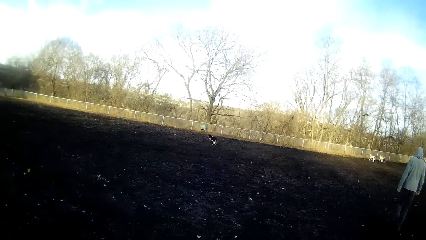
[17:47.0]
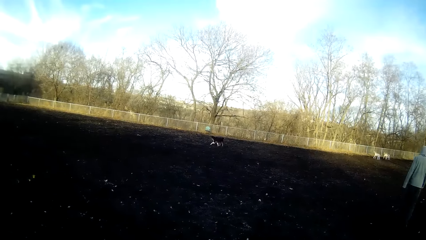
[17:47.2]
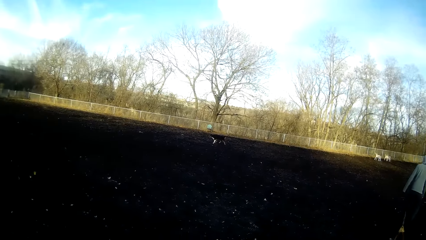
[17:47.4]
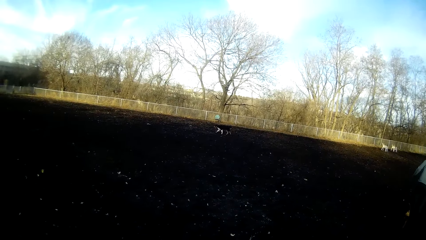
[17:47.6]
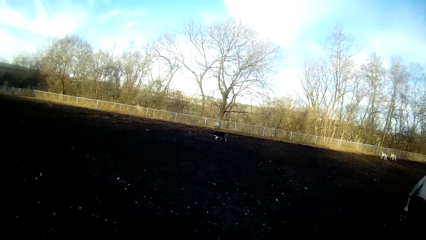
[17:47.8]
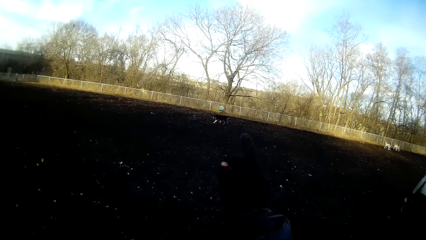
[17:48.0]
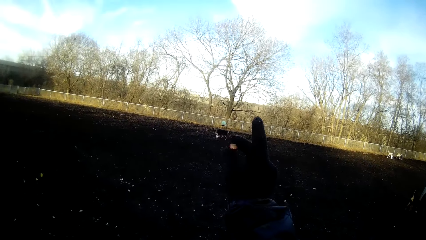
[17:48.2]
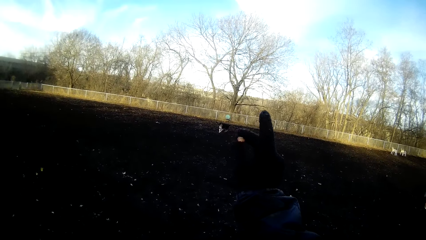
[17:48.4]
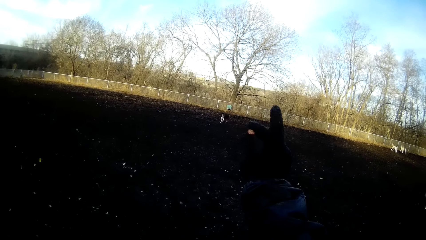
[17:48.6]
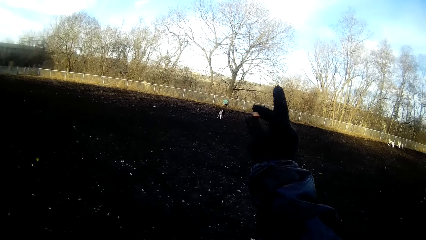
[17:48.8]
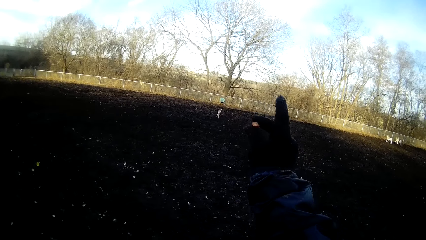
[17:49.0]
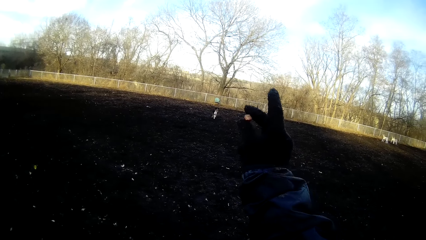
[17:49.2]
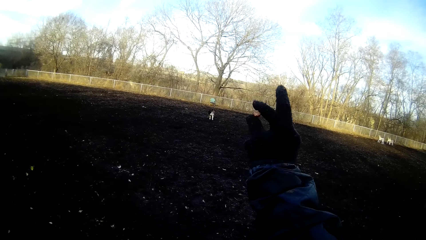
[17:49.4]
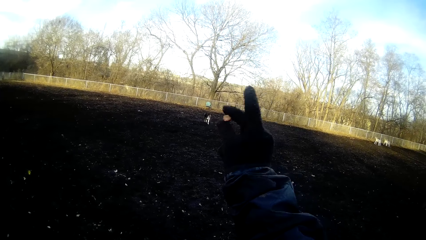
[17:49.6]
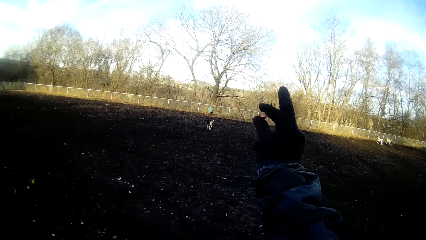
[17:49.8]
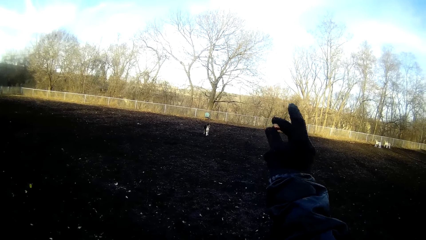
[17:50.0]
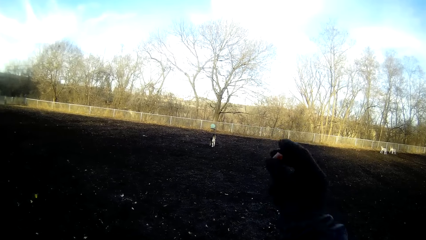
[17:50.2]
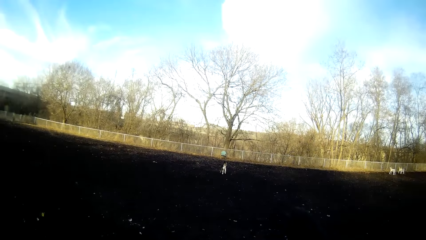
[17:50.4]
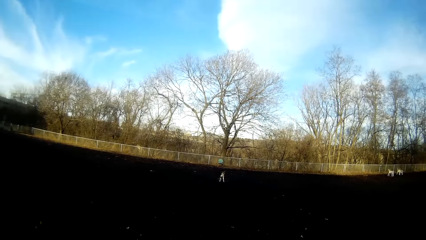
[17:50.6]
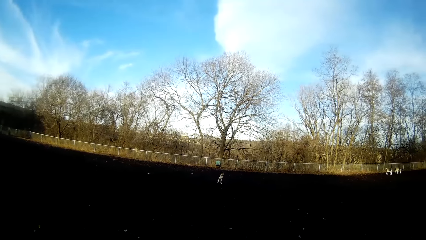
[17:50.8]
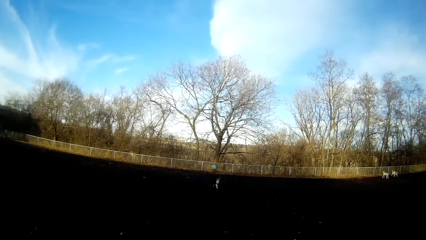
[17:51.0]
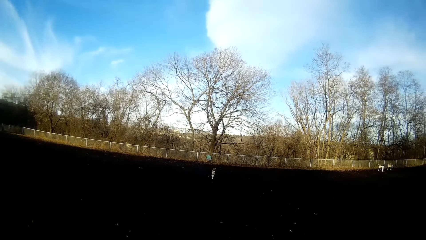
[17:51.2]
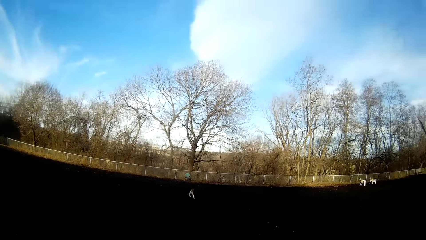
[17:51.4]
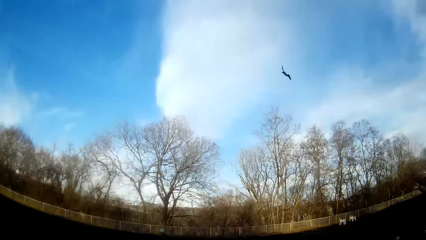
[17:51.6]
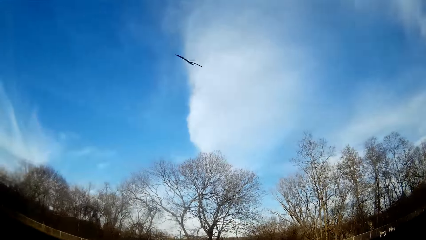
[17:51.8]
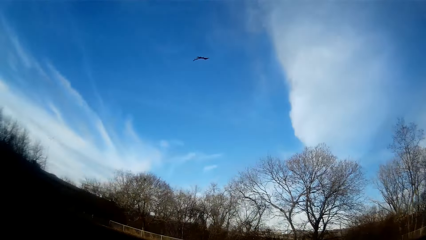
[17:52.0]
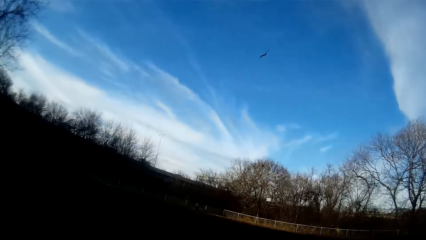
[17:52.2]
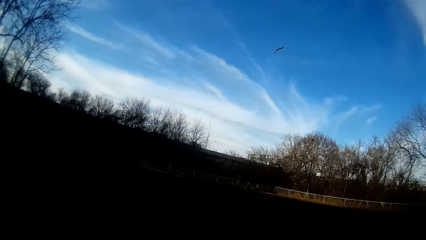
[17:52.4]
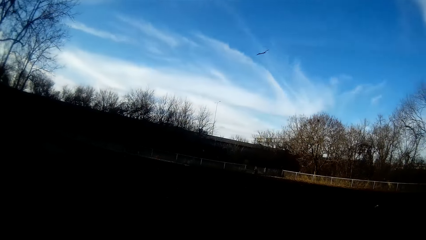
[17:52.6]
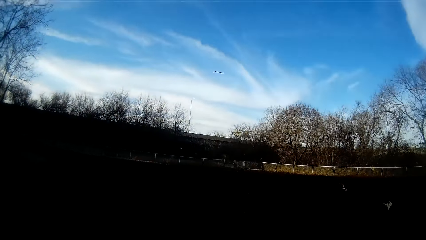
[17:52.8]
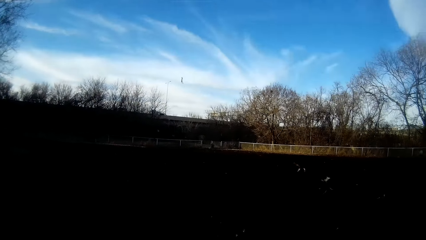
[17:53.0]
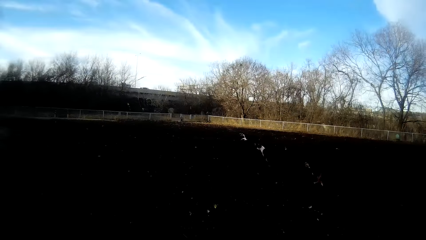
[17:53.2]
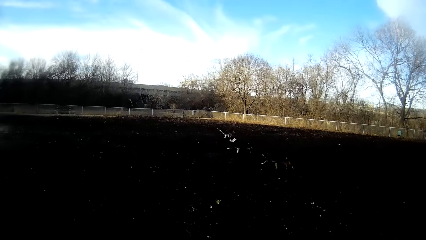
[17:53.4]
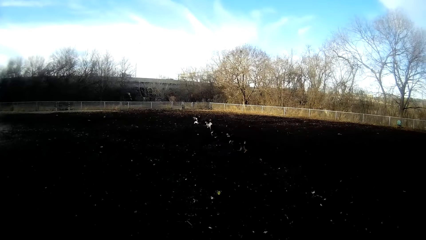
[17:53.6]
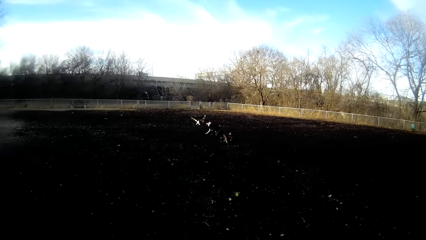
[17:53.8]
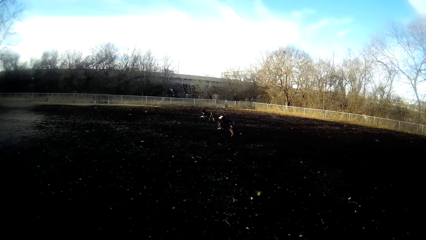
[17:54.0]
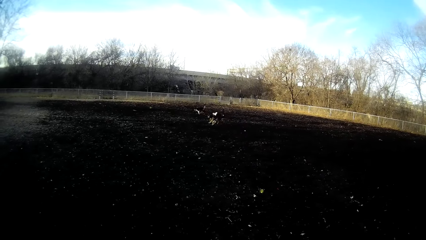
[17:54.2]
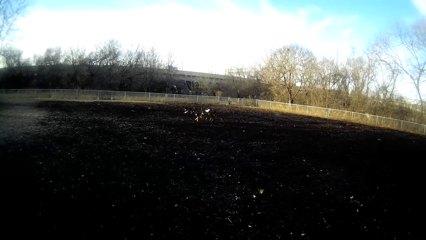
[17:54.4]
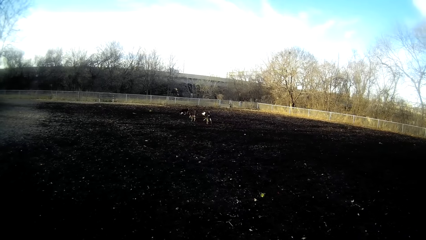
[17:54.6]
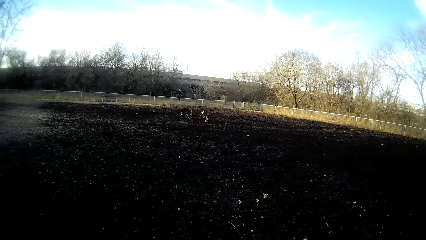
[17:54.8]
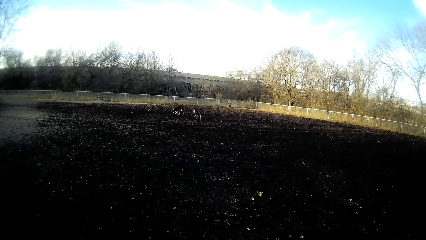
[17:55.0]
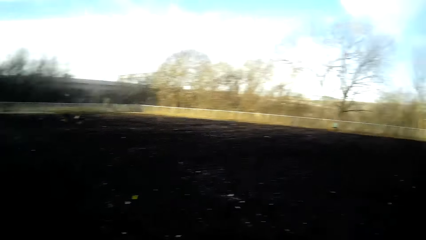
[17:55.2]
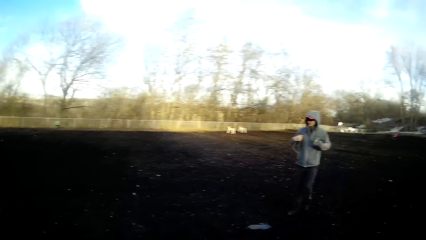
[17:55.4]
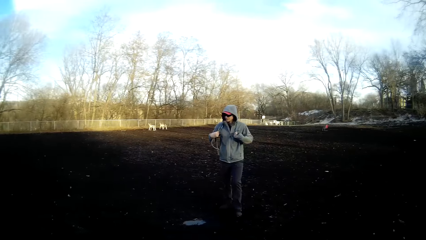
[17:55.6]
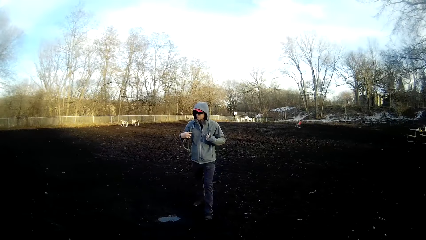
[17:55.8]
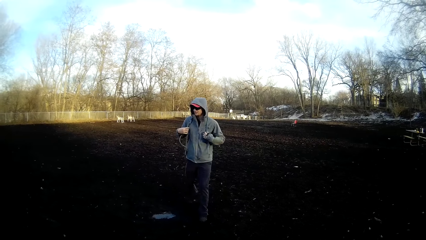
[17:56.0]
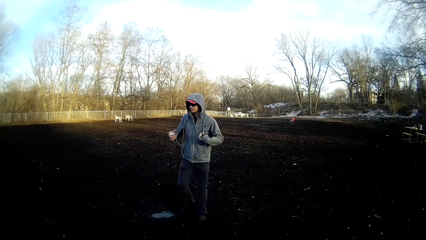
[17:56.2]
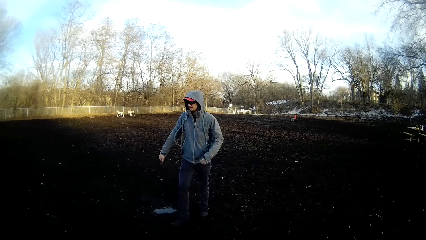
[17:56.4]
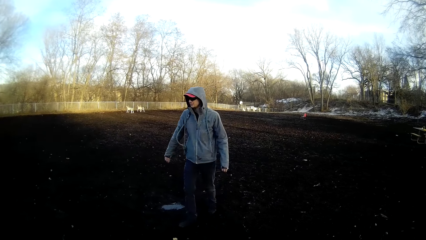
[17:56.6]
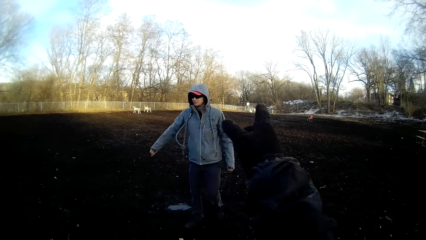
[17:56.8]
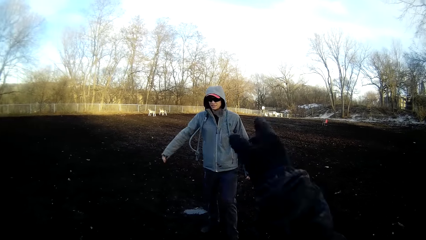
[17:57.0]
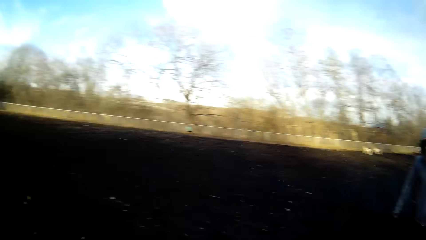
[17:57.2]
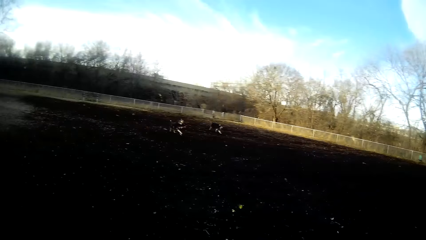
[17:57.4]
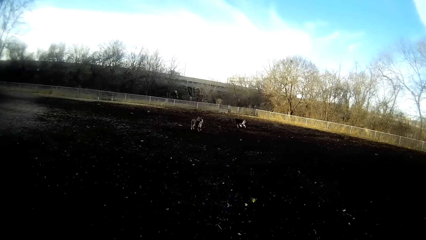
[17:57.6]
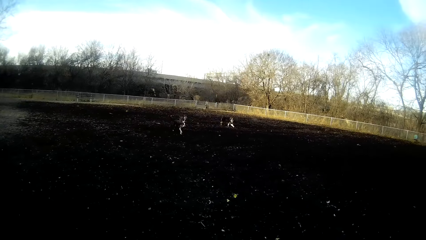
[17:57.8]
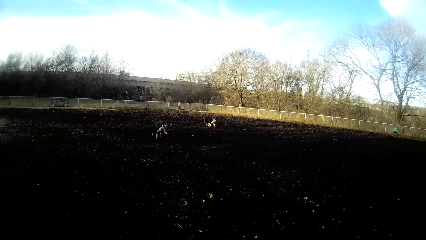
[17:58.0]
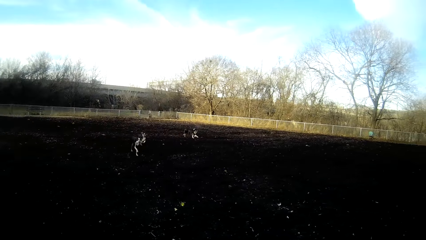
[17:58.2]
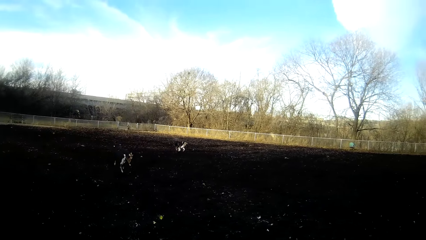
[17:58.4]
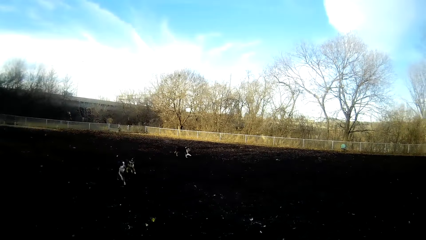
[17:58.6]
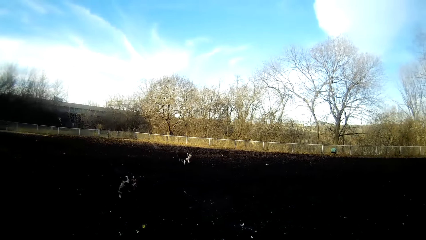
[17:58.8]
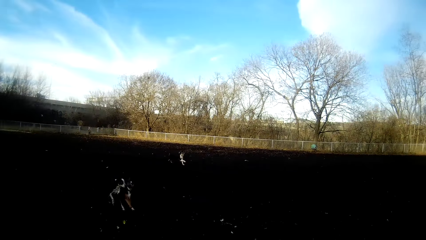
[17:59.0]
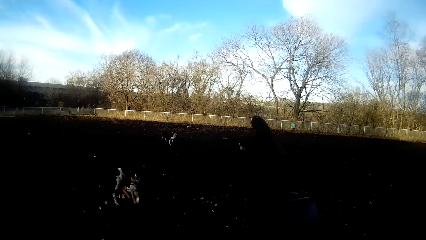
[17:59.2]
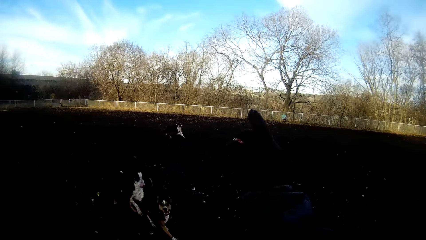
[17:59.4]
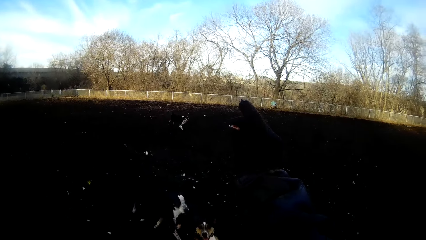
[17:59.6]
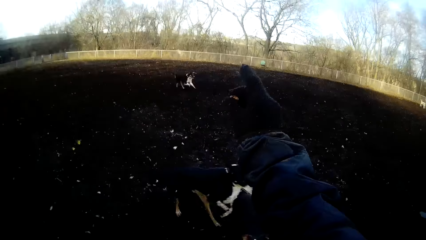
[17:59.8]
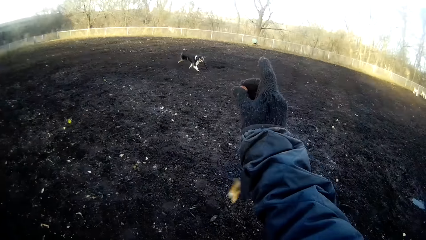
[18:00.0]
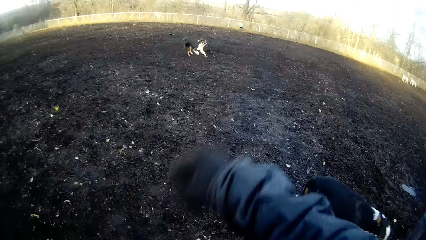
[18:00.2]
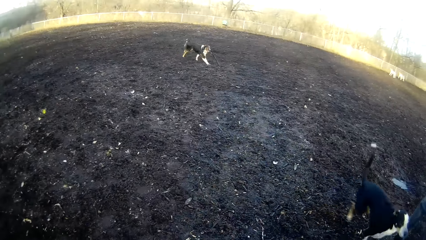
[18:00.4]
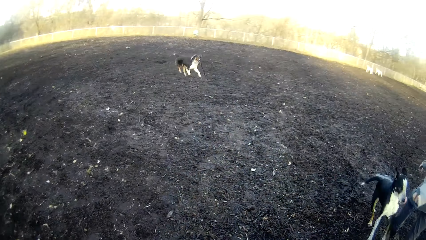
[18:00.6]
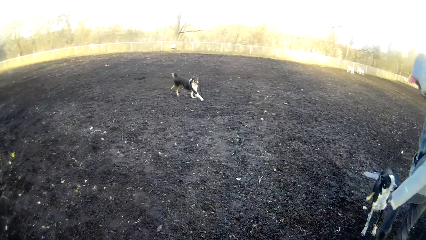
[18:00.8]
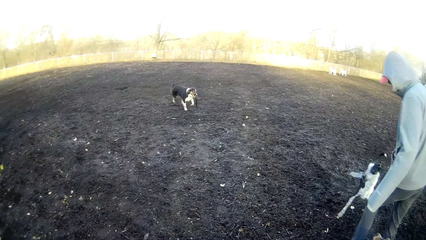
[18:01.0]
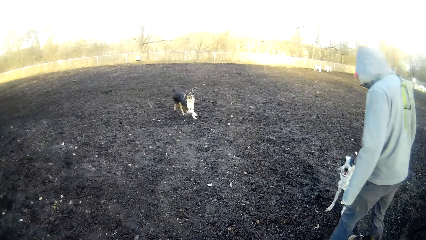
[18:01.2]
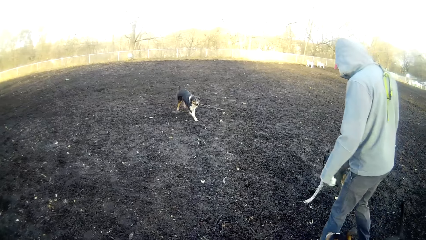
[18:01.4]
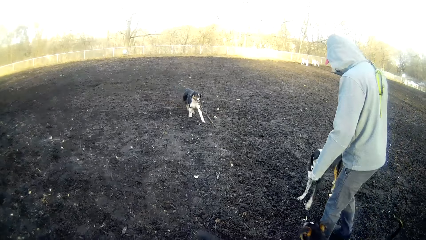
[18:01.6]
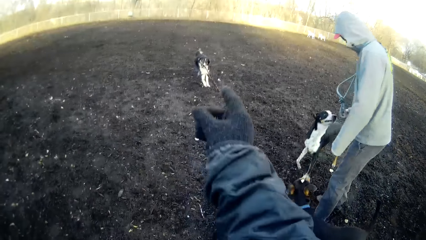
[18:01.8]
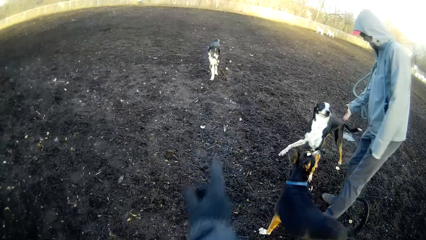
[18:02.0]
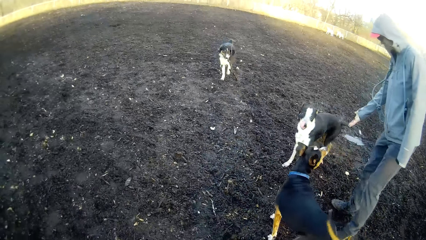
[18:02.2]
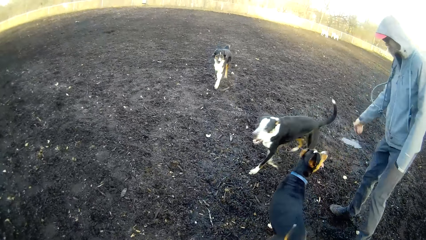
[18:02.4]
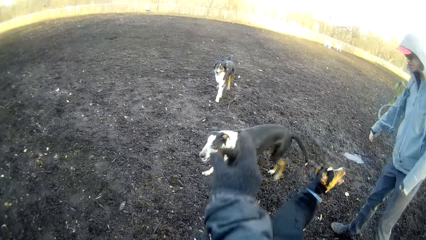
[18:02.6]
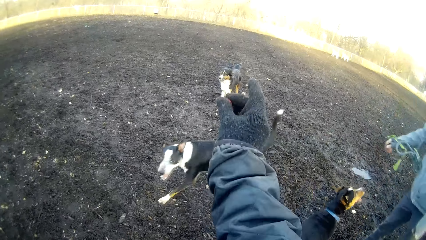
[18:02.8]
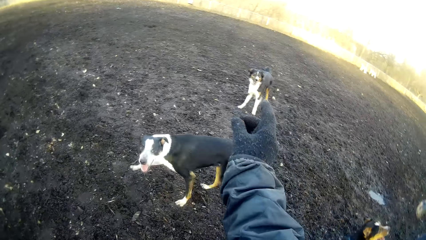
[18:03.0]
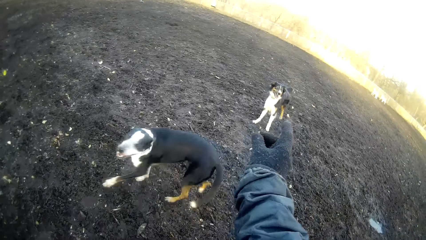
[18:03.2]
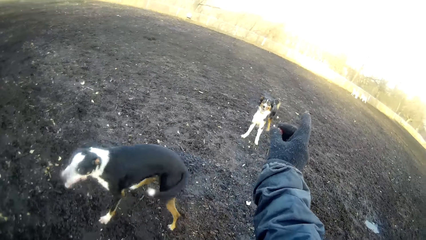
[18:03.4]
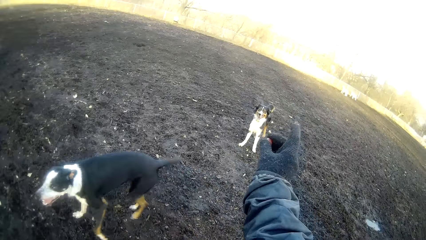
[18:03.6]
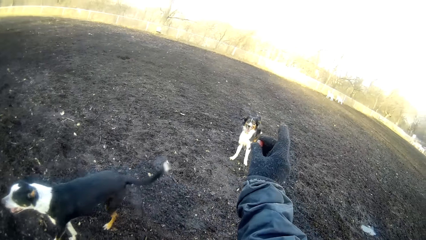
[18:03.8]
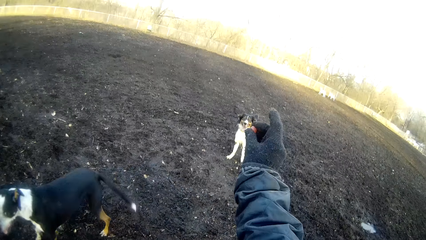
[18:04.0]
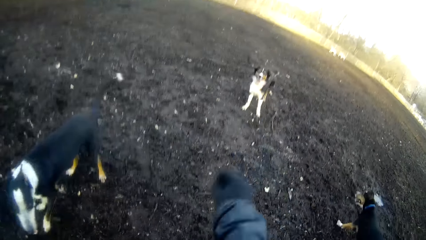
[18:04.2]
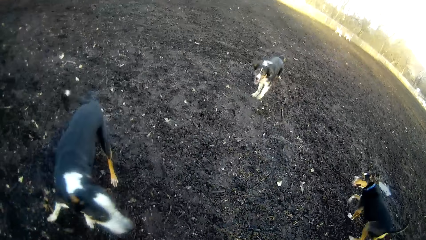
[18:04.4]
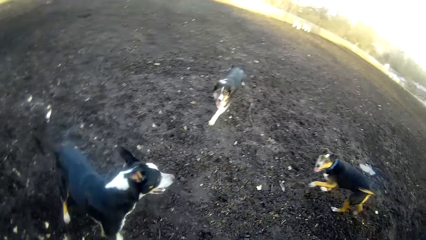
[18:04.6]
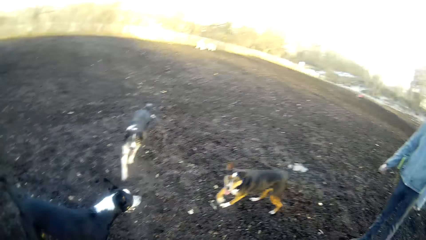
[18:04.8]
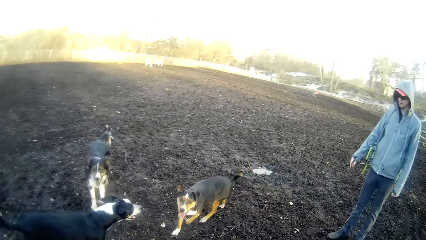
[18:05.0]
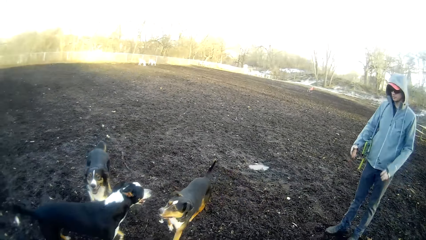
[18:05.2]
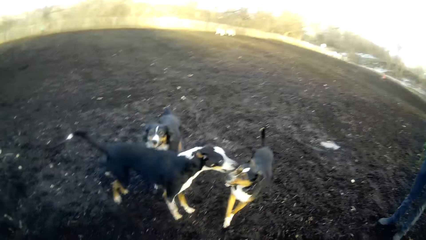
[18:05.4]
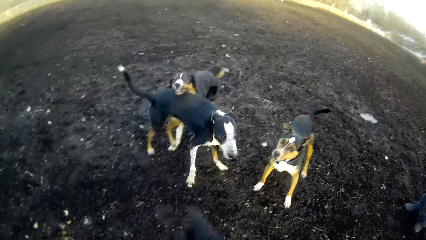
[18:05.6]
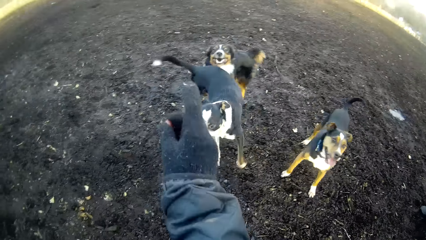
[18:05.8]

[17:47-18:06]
The camera wearer points at the dogs. He holds a stone in his right hand. A man throws a twig on the field with his right hand. The camera wearer throws a stick to the dogs. A dog chases the twig. Another dog chases the twig. A third dog chases the twig. A fourth dog chases the twig. The camera wearer looks at the dogs. The man walks around the field. The camera wearer talks to the man. He looks at the dogs. He holds the stone with his right hand. He looks at the man play with the dogs. The man plays with the second dog and plays with the third dog.
